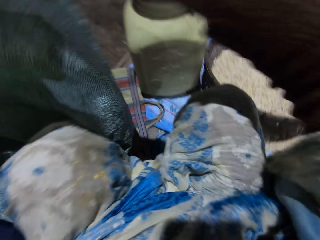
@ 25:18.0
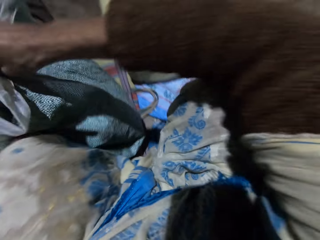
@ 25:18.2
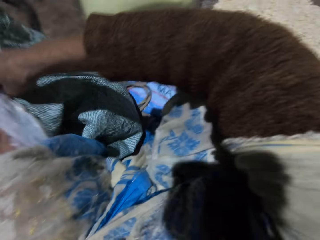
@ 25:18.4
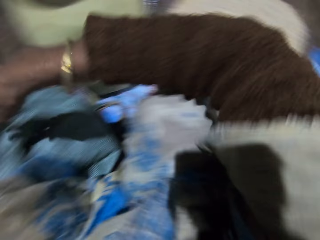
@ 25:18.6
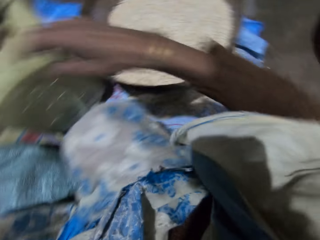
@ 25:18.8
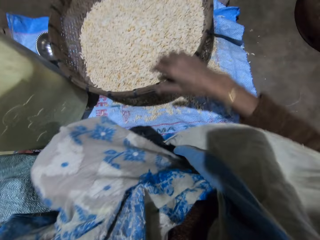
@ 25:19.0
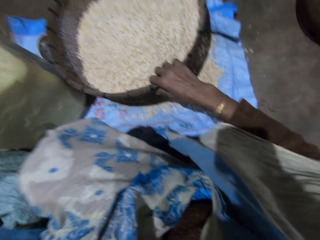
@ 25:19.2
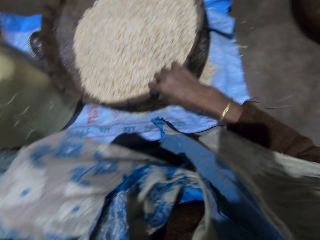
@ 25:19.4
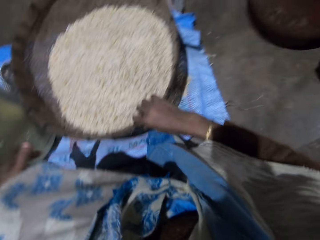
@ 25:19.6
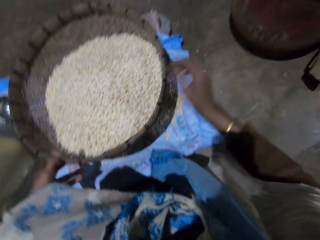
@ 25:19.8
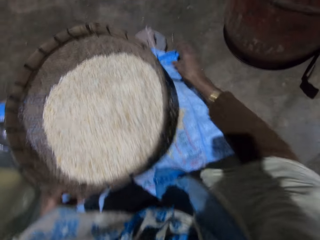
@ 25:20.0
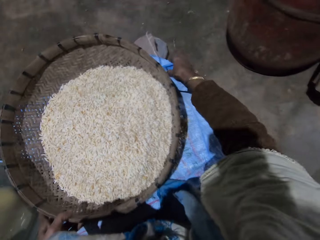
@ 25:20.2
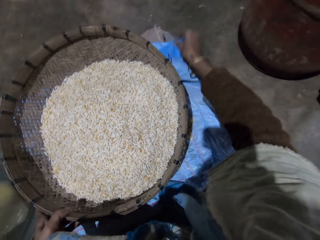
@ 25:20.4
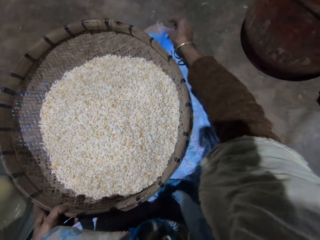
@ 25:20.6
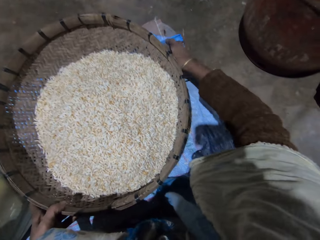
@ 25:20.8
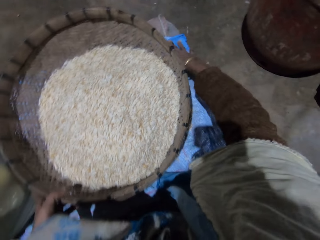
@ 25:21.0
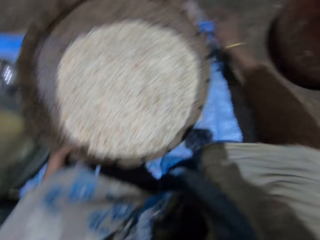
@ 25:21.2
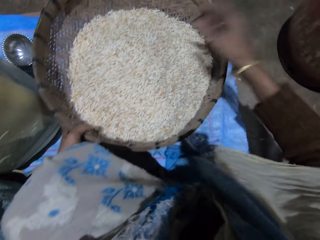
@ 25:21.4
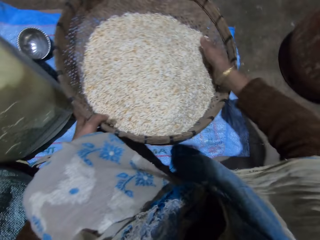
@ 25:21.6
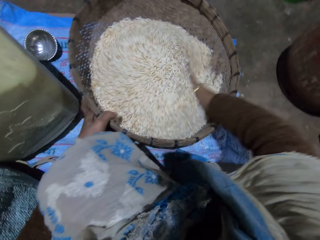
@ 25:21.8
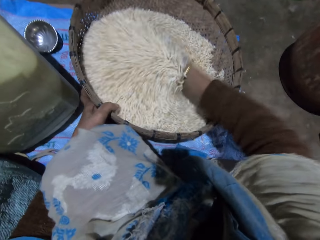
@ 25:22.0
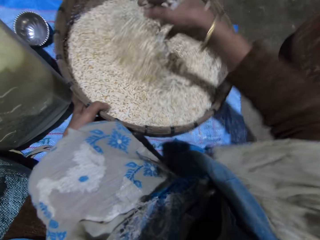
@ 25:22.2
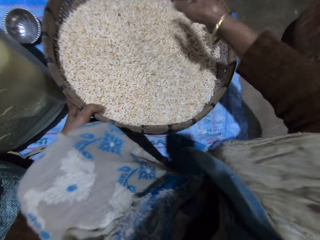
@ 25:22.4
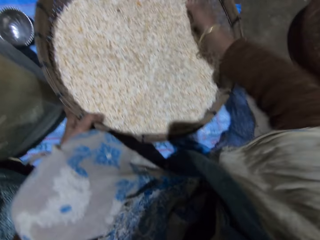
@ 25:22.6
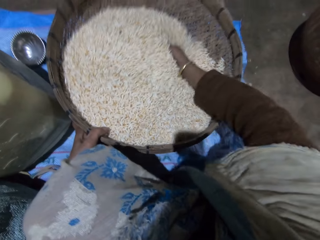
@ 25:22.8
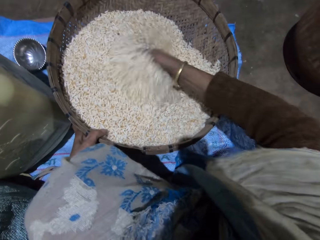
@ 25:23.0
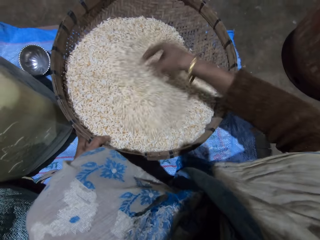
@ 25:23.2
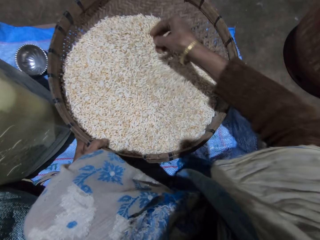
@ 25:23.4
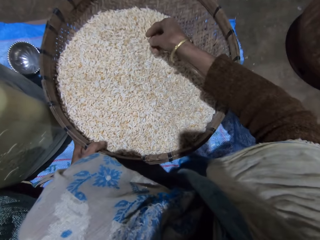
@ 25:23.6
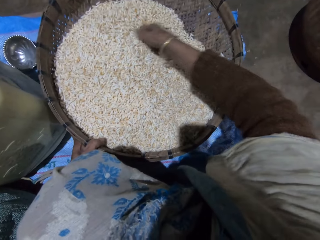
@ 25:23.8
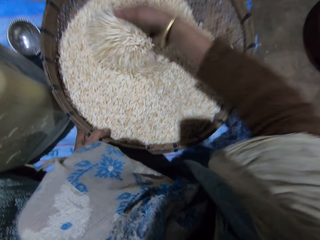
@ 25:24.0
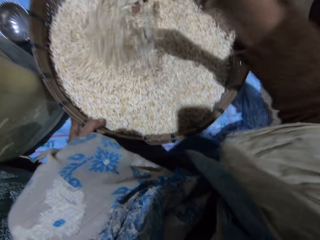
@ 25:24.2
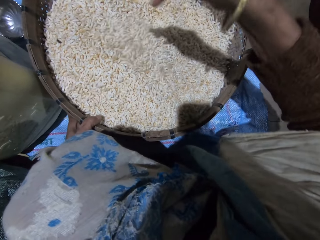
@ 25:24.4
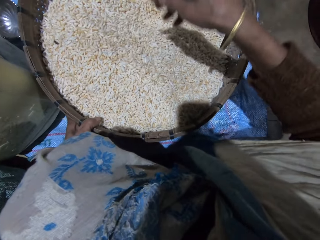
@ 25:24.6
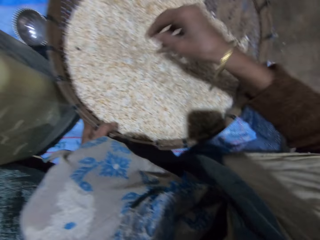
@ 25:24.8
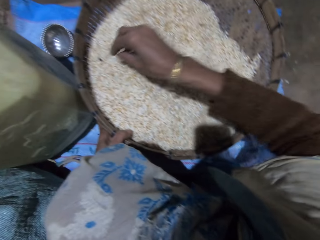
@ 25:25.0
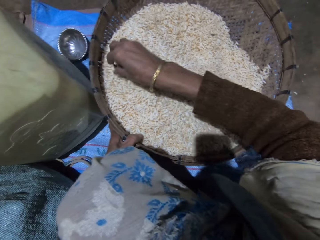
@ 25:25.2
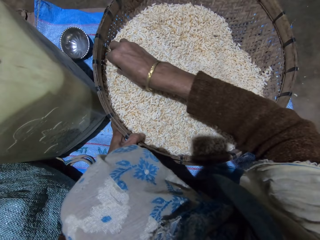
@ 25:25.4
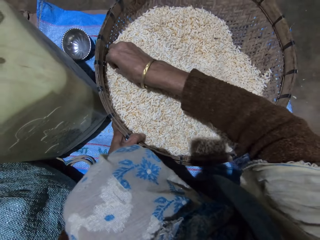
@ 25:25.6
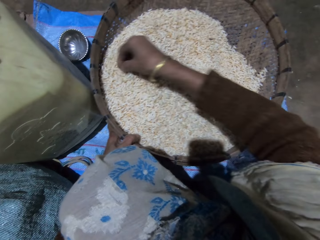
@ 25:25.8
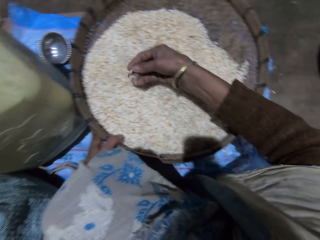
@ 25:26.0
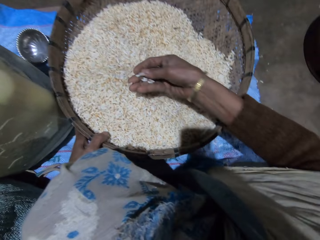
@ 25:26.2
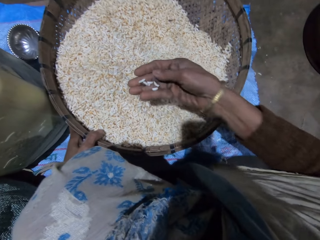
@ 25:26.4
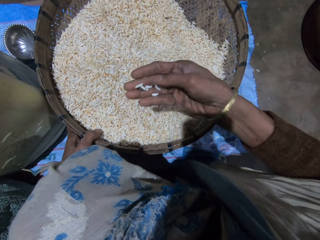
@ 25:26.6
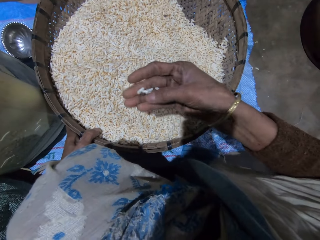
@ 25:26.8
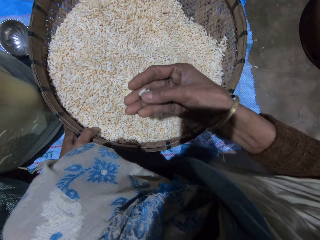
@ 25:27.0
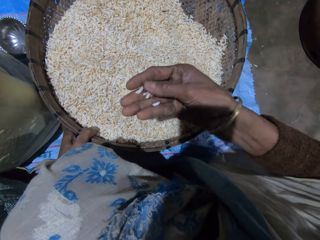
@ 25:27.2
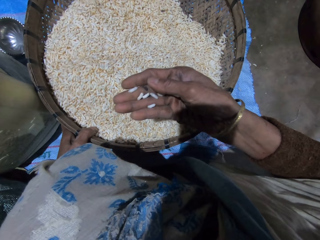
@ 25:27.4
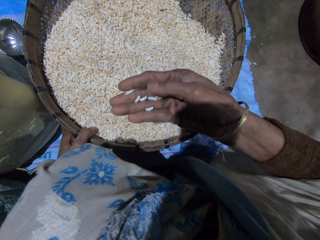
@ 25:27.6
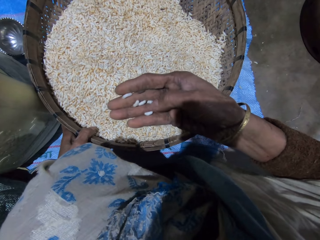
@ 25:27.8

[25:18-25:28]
The camera wearer drops the sack on the floor with both hands. She pulls the basket with her right hand. She adjusts the sack or floor mat on the floor with her right hand. She mixes grains in the basket with her right hand. She sorts the rice. She picks grains from the basket with her right hand. She checks the grains.

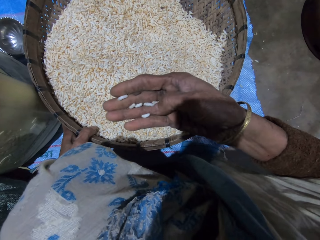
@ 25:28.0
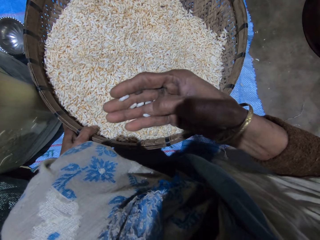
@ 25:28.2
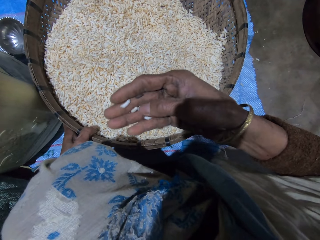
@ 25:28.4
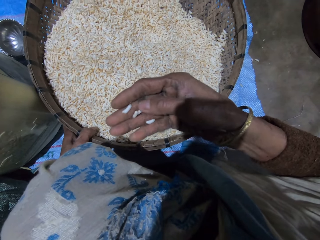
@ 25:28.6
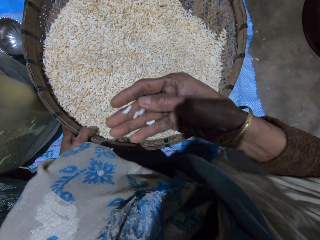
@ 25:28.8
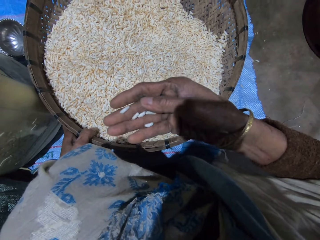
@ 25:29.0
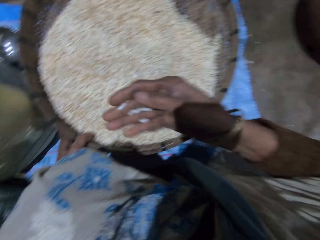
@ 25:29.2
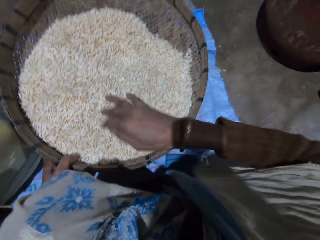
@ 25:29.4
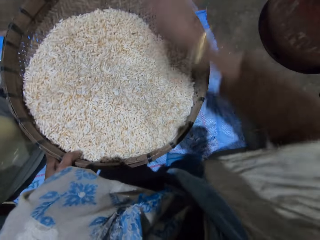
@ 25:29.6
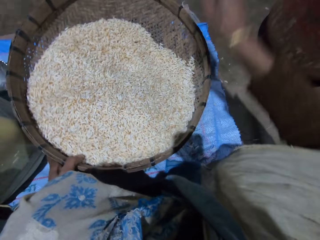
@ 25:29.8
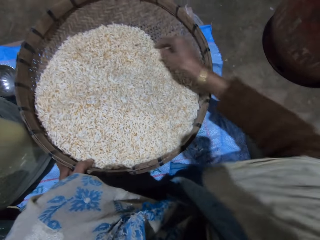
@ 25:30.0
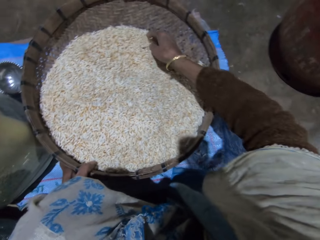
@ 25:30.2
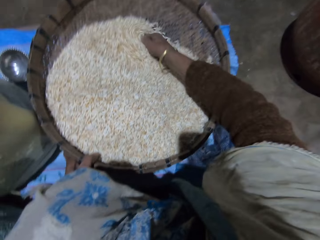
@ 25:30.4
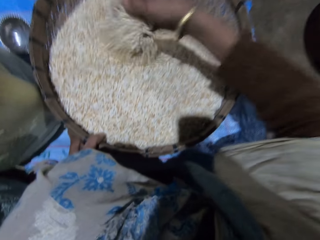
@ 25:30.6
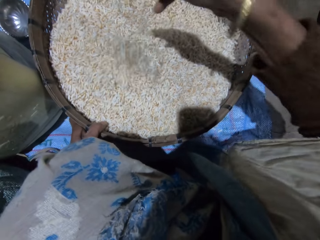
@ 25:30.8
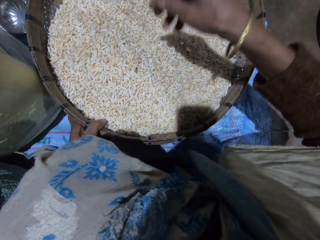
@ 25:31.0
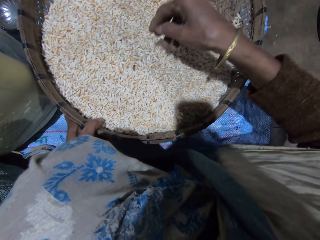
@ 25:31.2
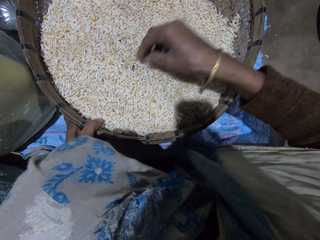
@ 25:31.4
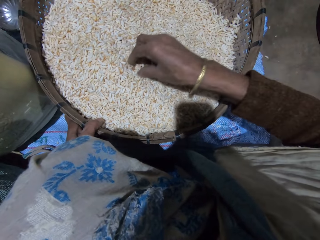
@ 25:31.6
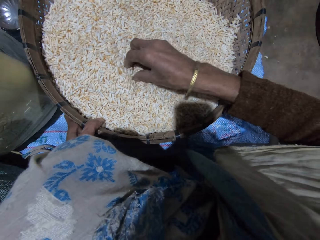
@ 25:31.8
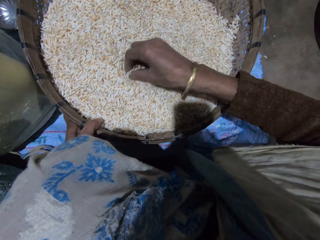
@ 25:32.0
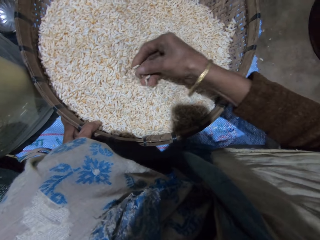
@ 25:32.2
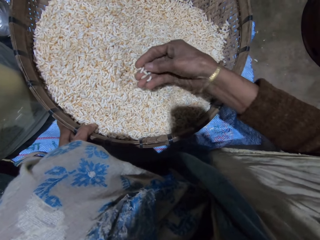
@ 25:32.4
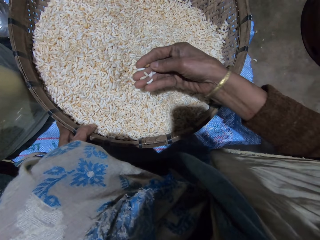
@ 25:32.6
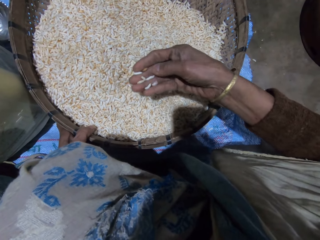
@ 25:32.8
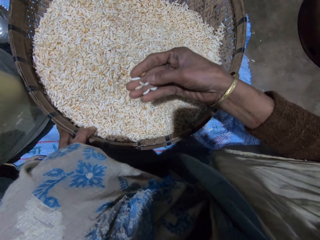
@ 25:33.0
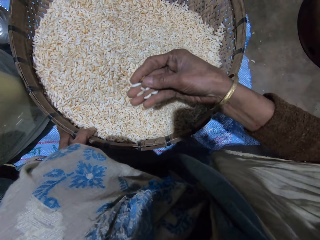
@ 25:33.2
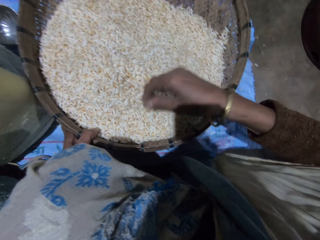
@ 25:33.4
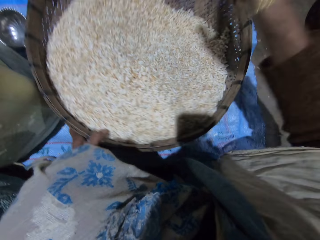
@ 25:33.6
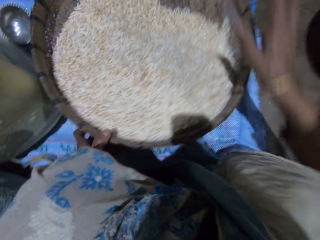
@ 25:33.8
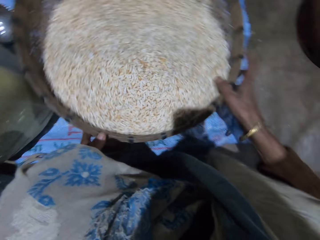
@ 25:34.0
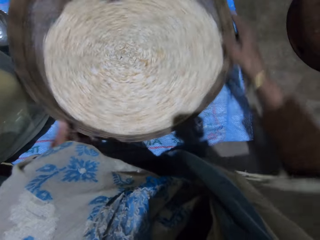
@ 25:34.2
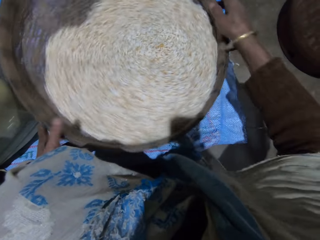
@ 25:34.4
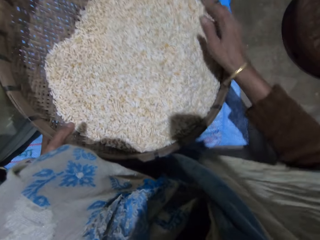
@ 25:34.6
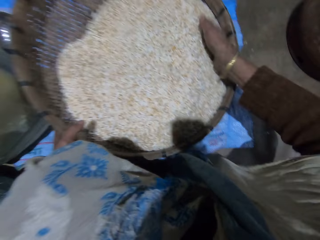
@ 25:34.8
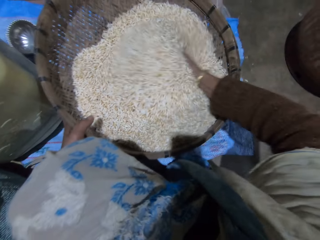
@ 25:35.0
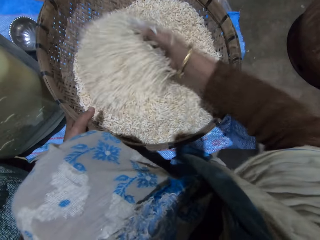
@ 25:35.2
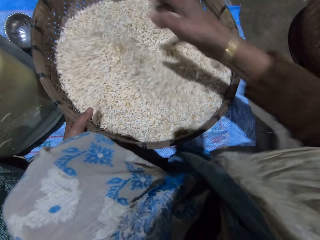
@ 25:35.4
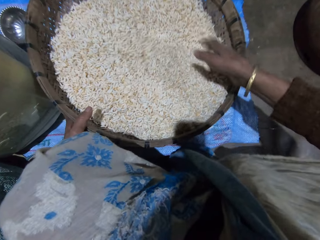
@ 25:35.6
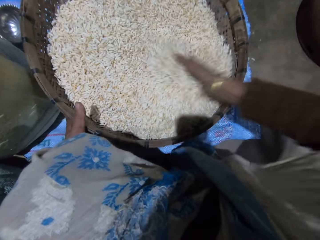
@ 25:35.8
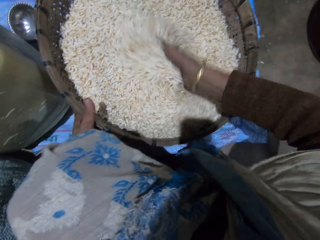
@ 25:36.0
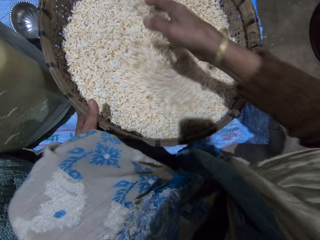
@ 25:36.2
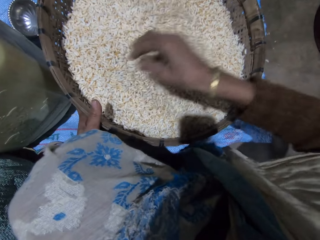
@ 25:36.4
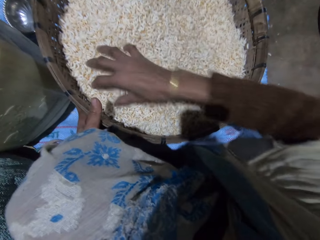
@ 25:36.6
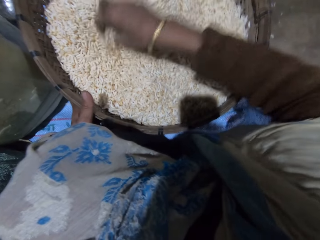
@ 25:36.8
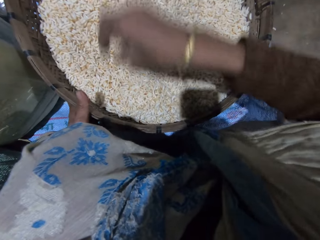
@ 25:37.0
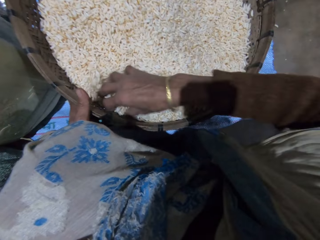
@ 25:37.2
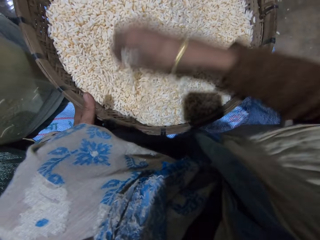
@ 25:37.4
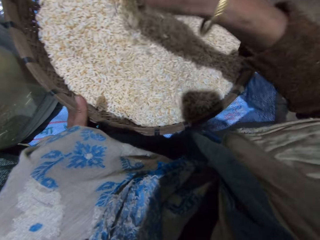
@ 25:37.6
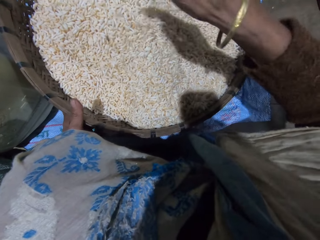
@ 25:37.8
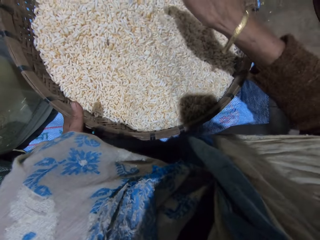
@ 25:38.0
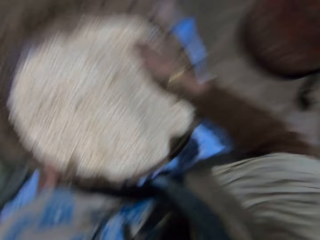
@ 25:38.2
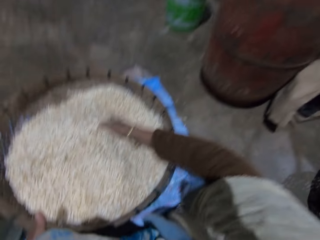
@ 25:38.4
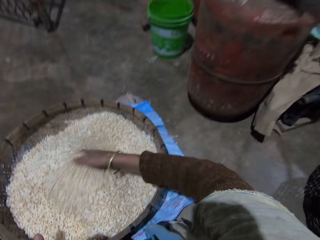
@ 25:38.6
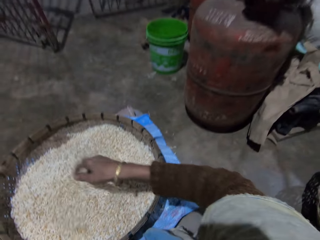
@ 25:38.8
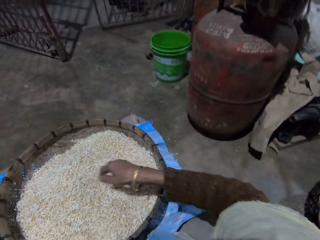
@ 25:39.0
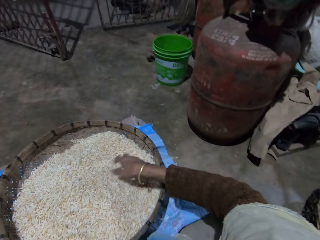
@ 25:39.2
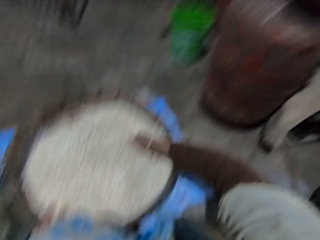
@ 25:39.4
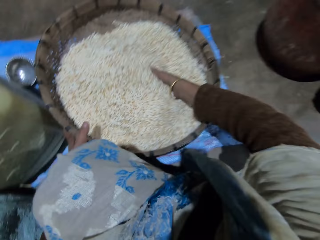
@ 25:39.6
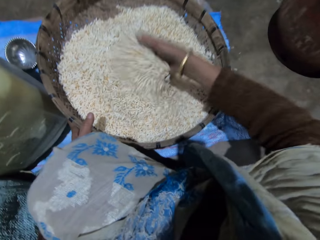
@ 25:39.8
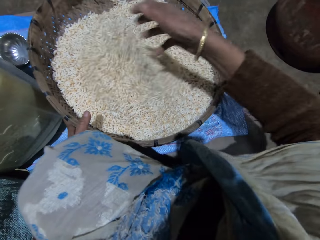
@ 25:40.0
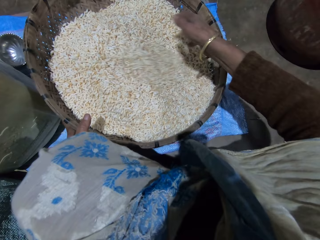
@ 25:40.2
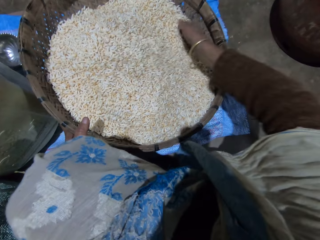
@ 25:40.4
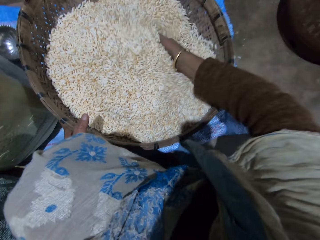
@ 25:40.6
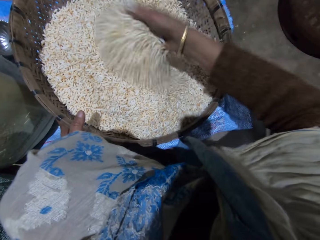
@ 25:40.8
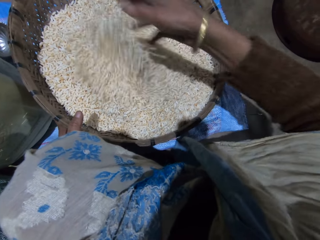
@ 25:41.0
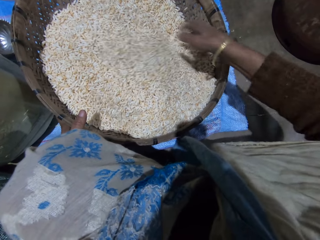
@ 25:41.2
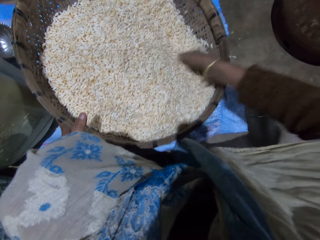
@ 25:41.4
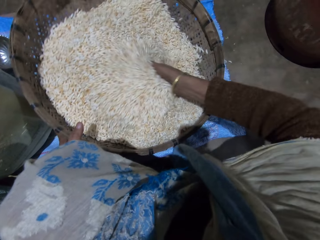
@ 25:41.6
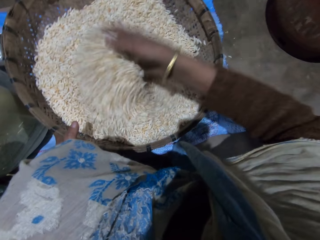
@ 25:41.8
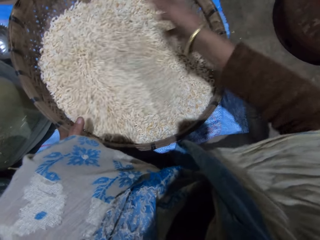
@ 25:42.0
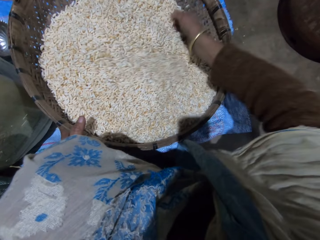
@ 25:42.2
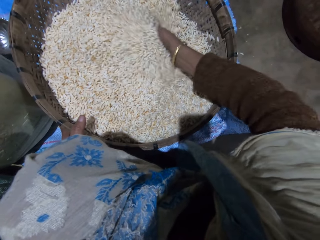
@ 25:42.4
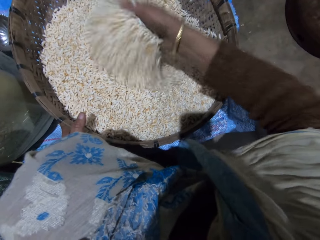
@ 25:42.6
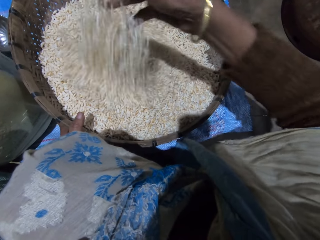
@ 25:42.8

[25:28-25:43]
The camera wearer pours grains in the basket. She throws grain or chaff on the floor. She mixes the grains in the basket with her right hand. She picks grains from the basket with her right hand. She checks the grains. She pours the grains in the basket. She throws the grain or chaff on the floor. She rotates the basket with her right hand. She adjusts the winnowing basket. She mixes the grains in the basket with her right hand.
